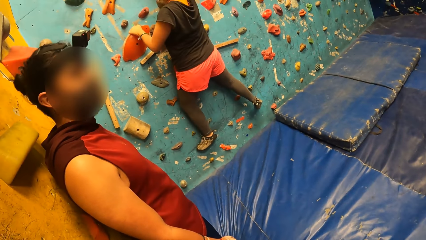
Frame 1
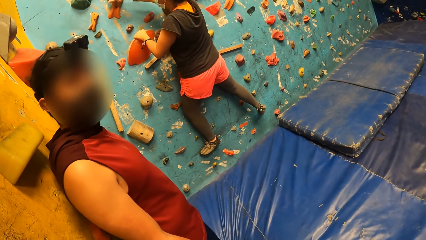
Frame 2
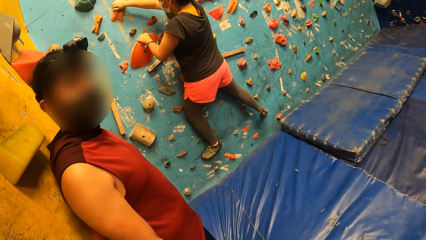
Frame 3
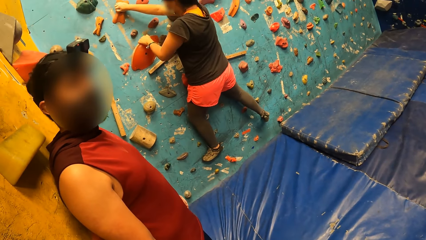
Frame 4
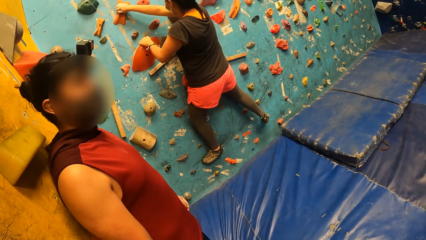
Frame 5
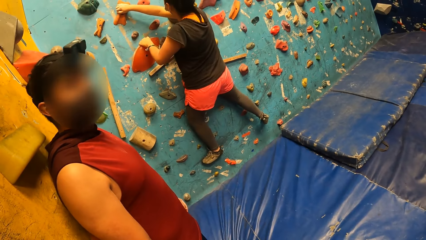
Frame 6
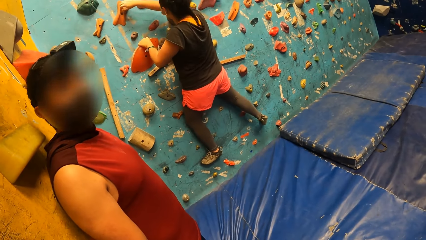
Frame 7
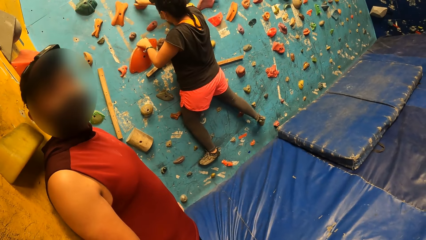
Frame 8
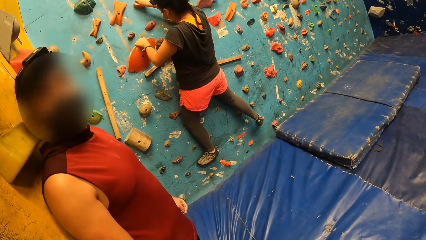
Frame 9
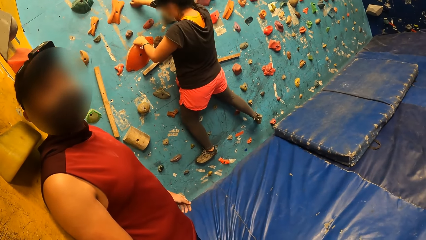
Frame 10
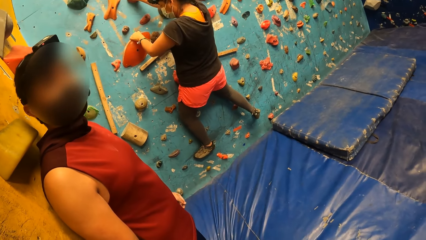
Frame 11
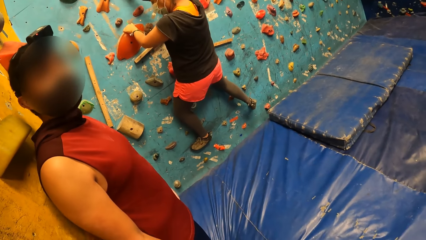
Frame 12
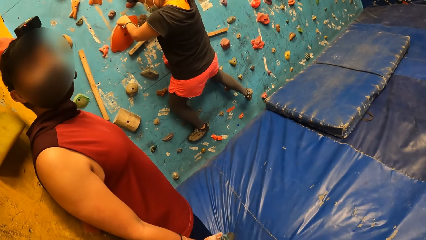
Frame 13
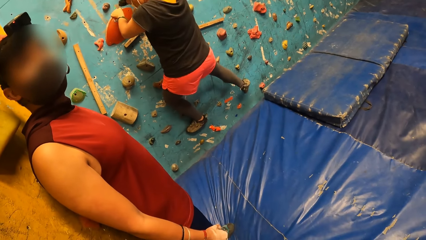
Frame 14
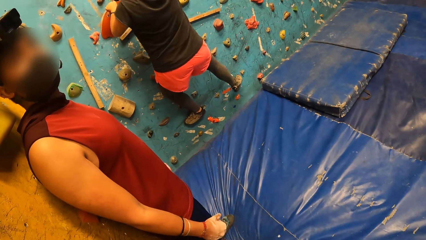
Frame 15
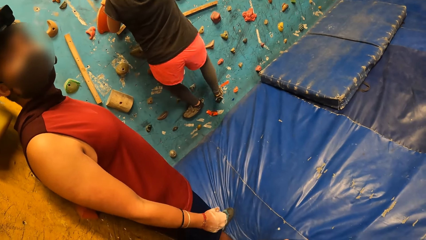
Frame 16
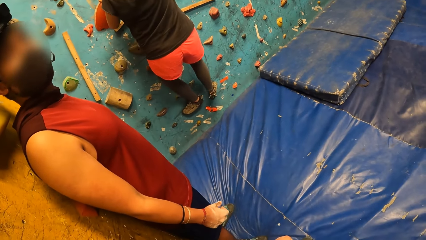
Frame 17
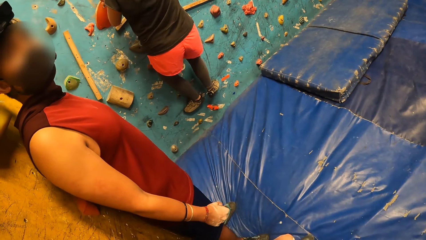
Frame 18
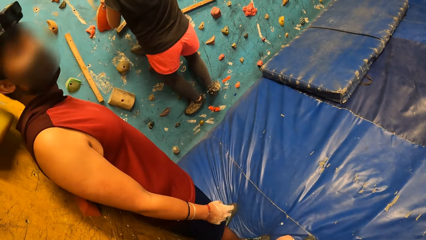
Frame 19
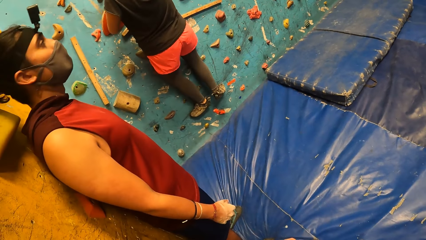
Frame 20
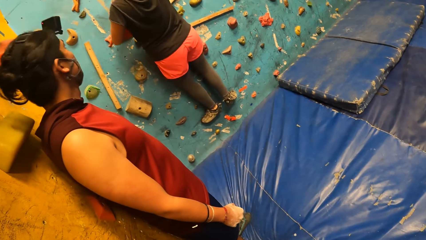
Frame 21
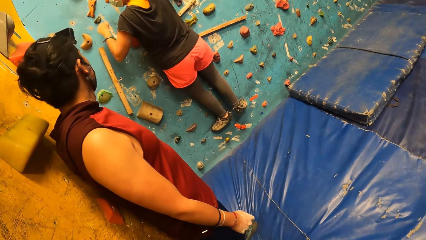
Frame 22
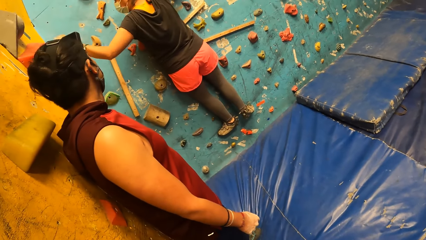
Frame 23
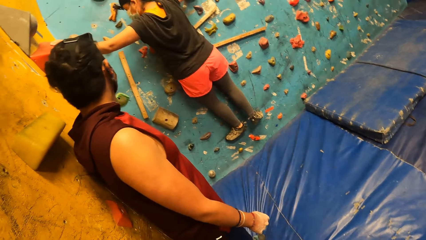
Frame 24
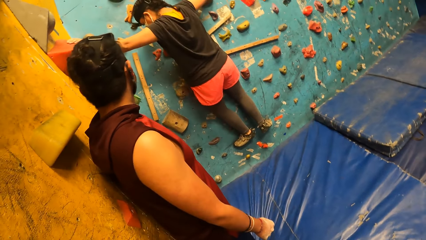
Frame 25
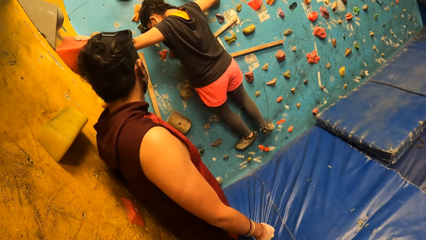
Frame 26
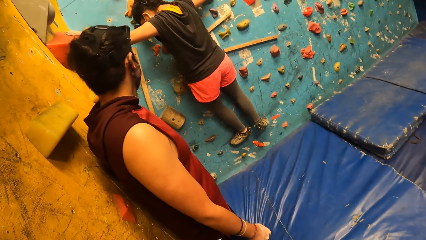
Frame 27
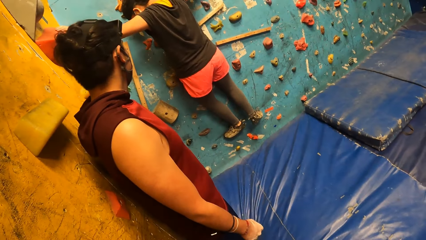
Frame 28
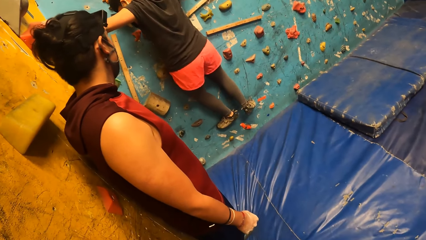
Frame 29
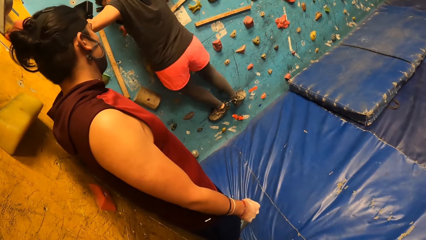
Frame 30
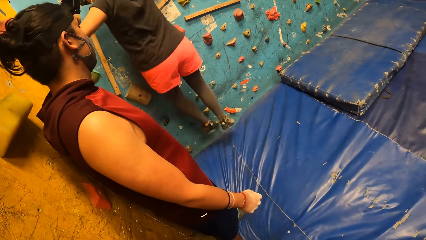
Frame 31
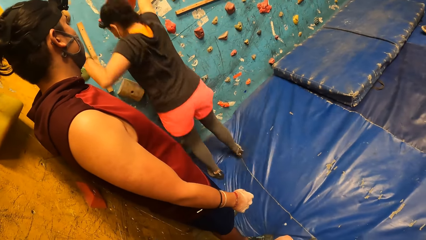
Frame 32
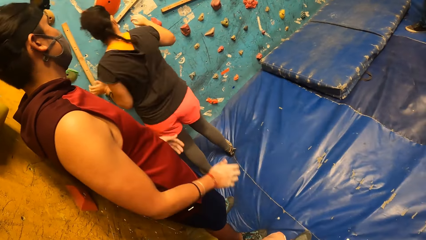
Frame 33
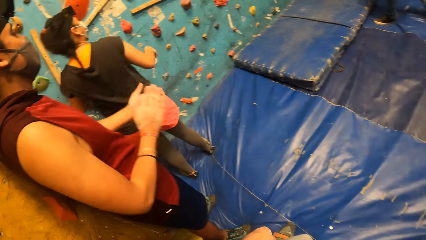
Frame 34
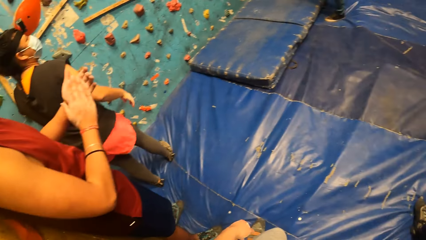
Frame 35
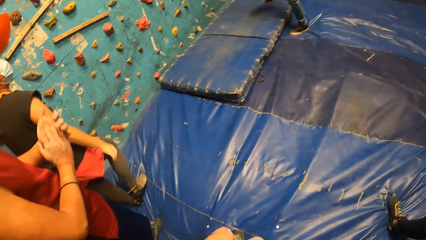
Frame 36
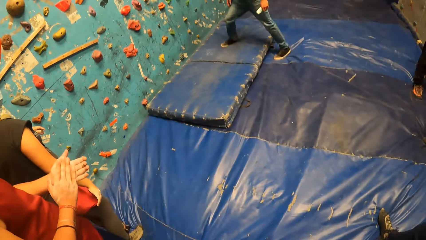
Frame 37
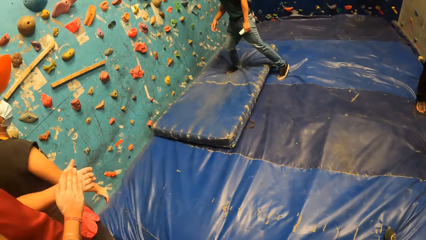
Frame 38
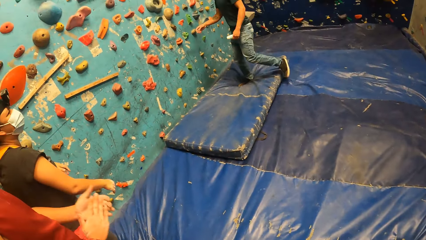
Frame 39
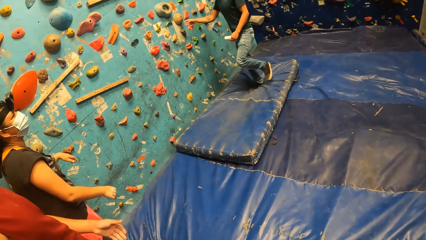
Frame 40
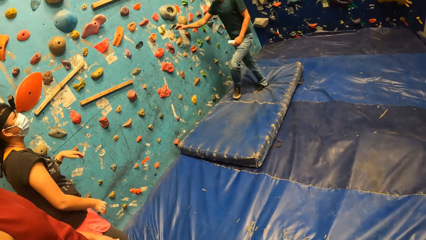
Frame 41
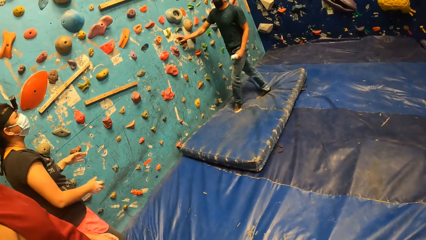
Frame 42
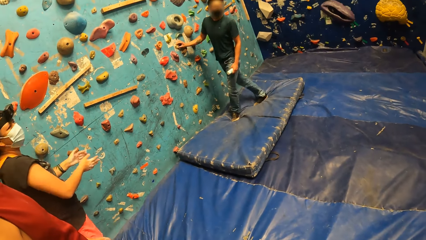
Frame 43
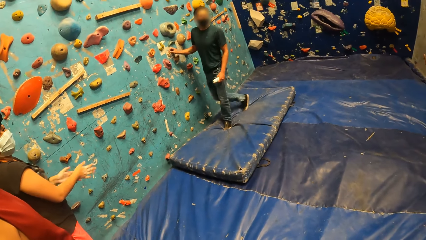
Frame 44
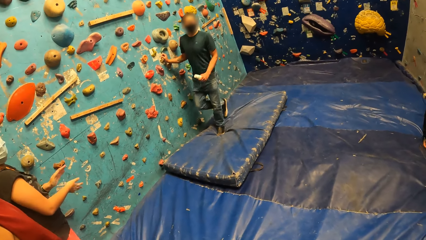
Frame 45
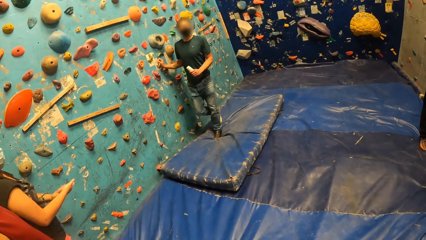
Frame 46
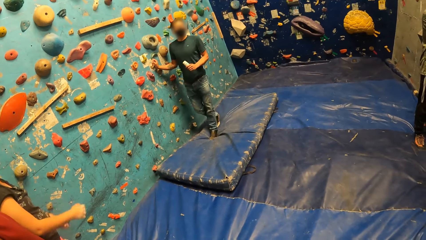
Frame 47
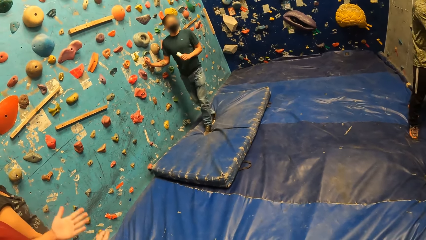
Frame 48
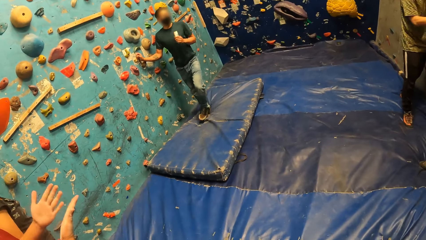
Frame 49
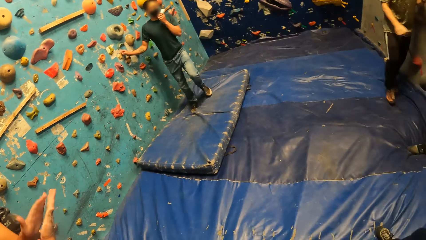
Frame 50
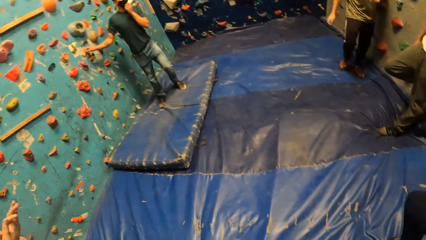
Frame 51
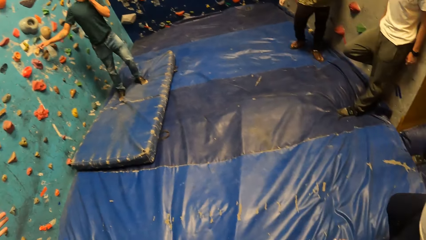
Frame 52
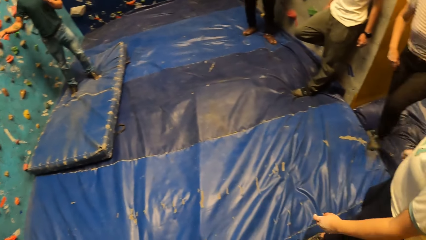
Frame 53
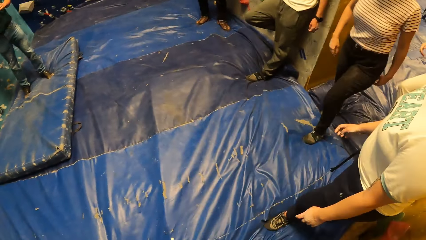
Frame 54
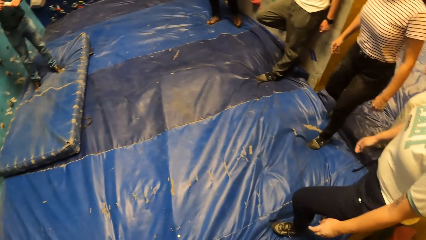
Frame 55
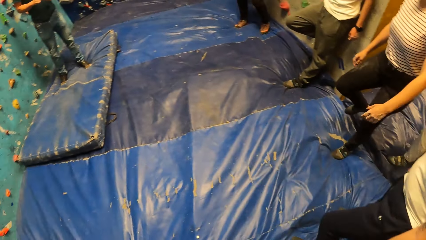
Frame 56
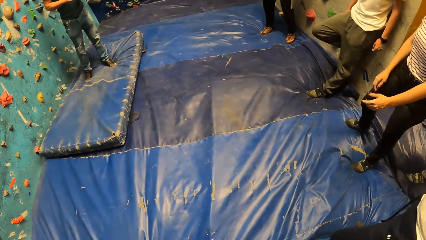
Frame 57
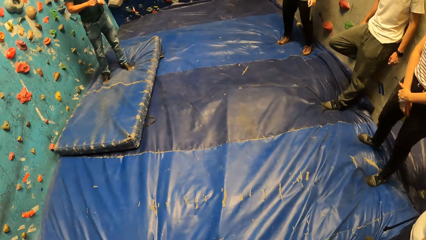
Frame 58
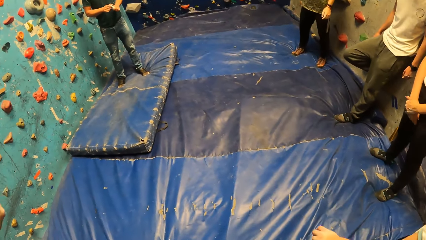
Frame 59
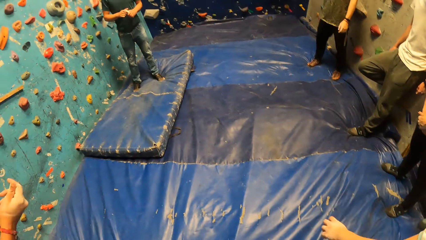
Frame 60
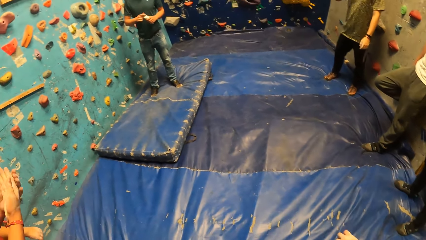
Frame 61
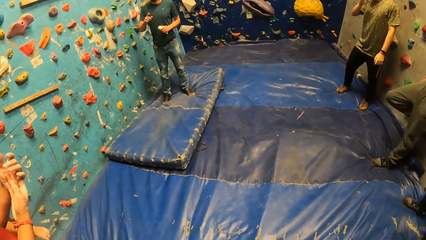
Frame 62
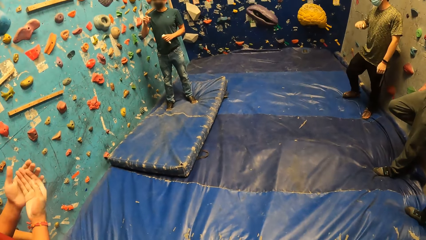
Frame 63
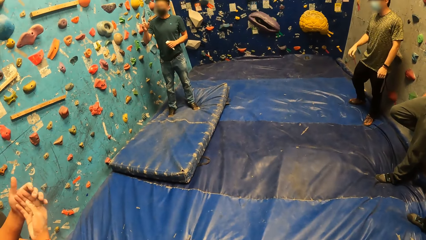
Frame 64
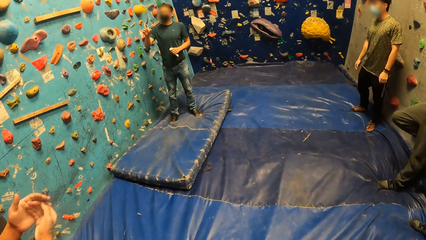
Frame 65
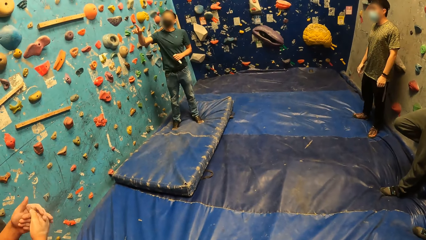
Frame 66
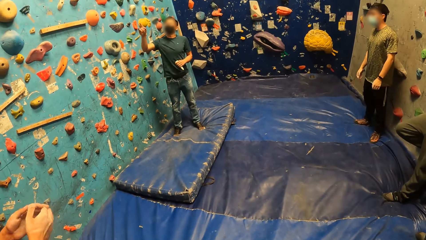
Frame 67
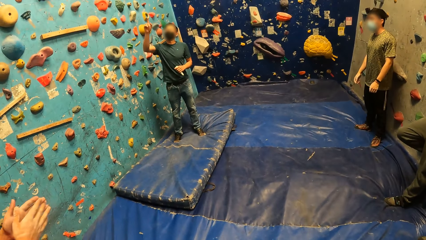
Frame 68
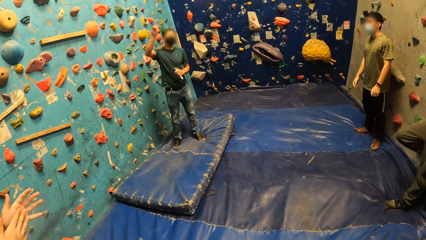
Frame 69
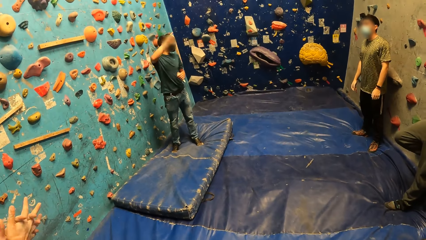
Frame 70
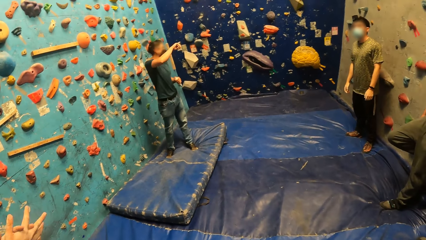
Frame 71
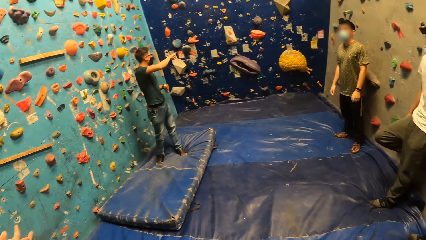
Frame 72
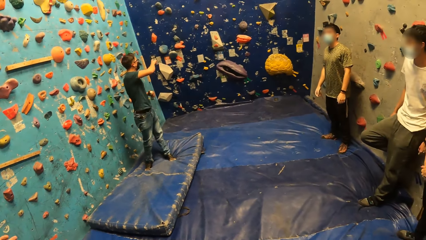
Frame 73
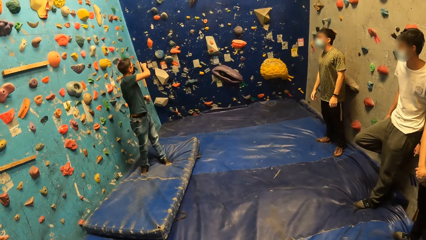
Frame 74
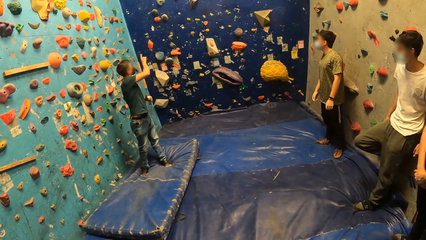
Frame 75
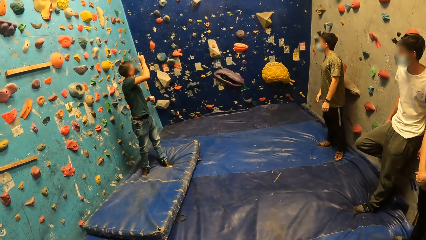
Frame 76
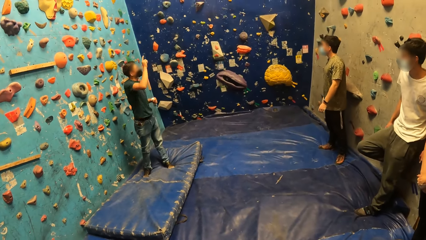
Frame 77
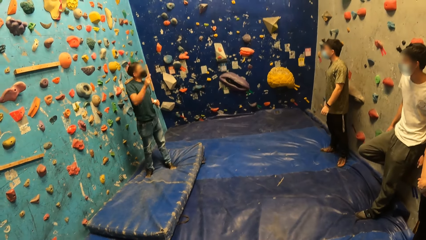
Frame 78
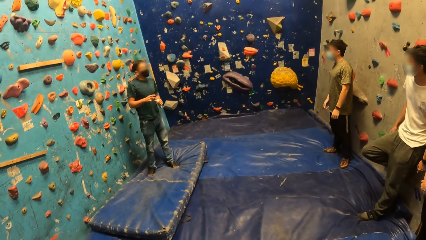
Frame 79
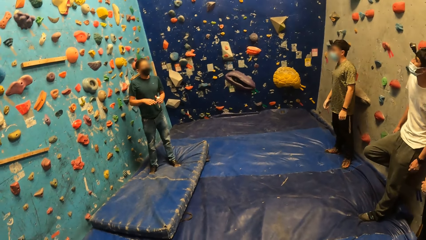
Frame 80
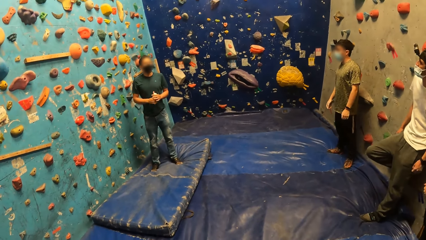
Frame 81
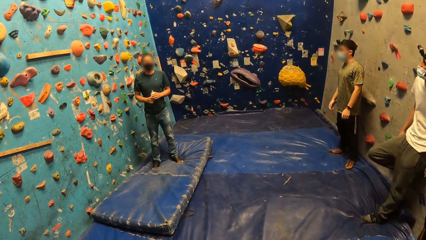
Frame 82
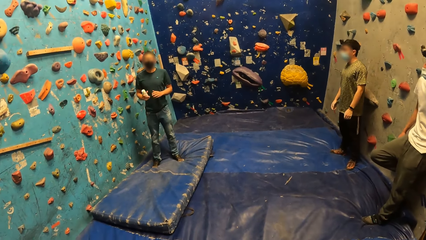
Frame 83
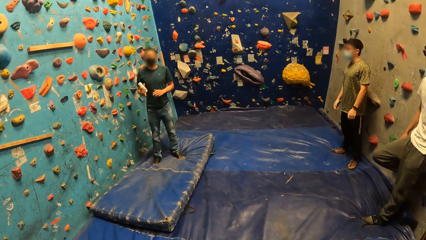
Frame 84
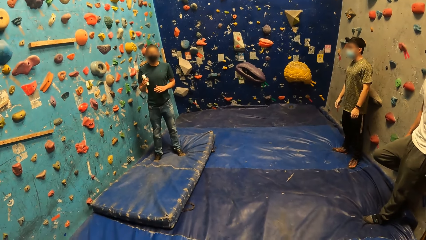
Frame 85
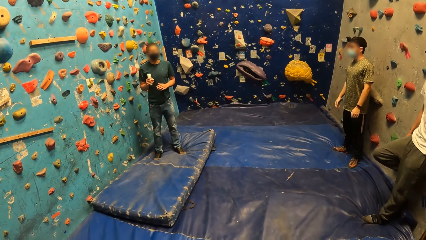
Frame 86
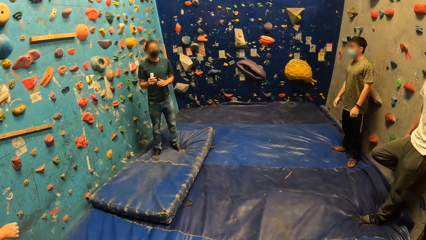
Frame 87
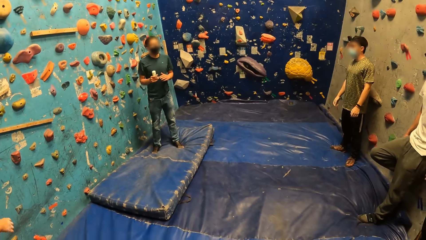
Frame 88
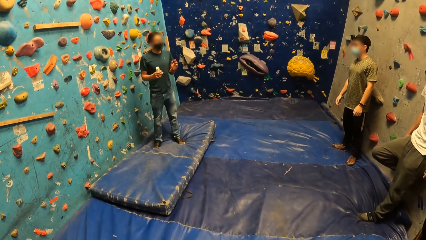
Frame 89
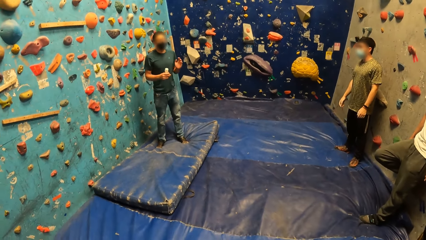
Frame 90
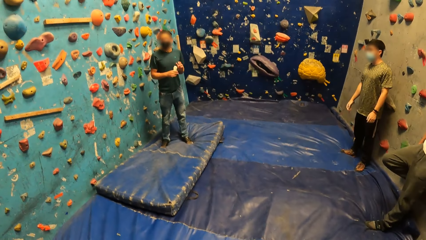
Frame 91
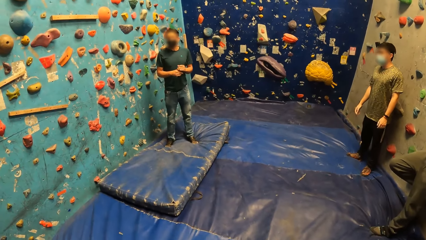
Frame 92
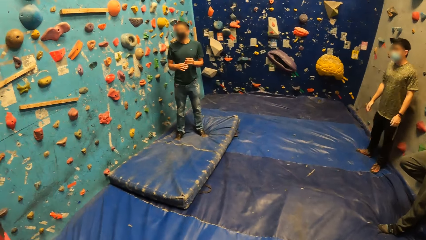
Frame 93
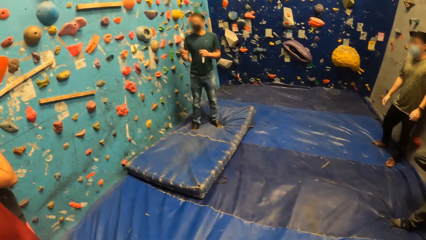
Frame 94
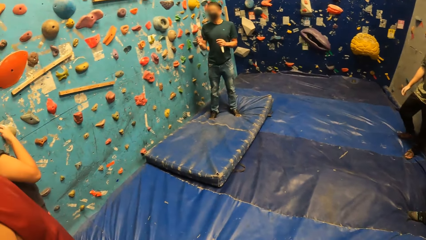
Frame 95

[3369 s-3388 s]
A man converses with another man. A woman jumps off the climbing wall. The first man claps his hands. The camera wearer looks around. A third man walks towards the climbing wall. The woman wipes out her hands. The third man converses in the climbing wall room. Another woman walks in the climbing wall room. The first man rubs his hands to each other. The third man points up the climbing wall and converses in the climbing wall room.
